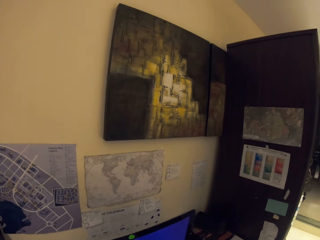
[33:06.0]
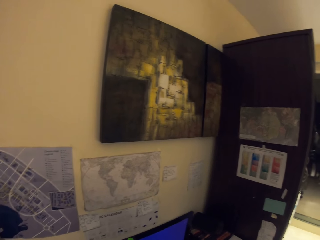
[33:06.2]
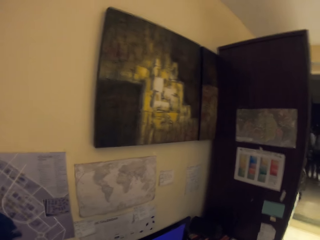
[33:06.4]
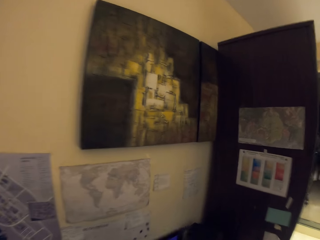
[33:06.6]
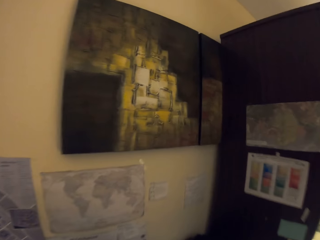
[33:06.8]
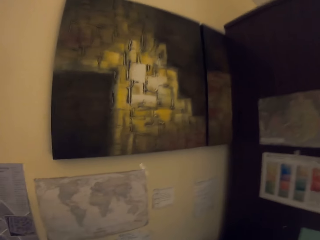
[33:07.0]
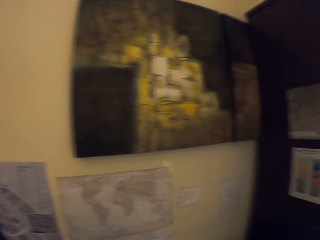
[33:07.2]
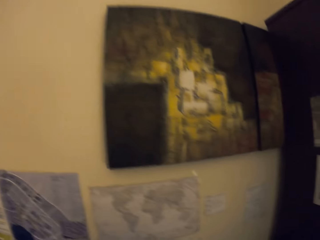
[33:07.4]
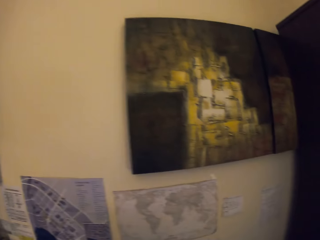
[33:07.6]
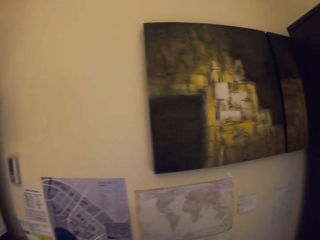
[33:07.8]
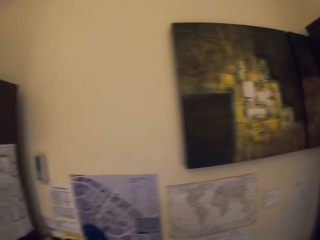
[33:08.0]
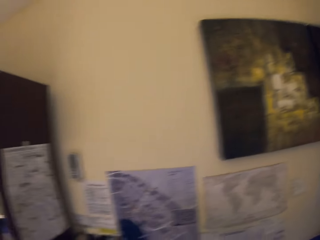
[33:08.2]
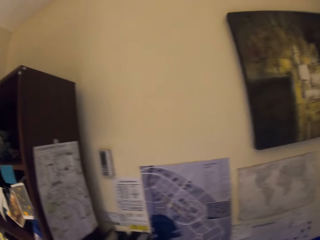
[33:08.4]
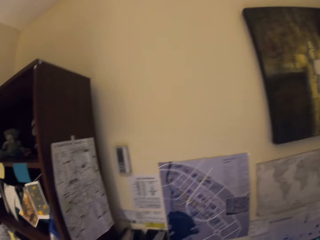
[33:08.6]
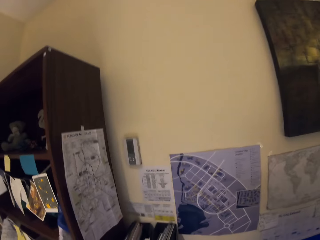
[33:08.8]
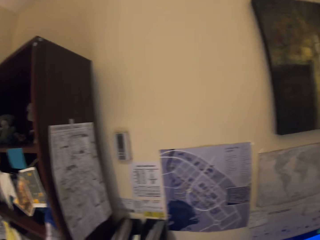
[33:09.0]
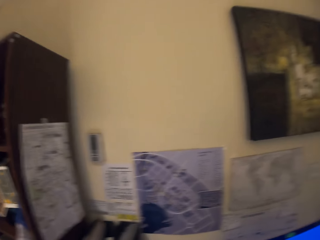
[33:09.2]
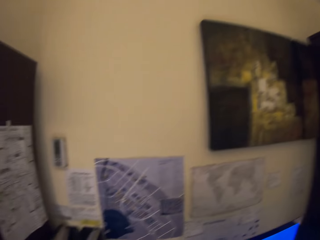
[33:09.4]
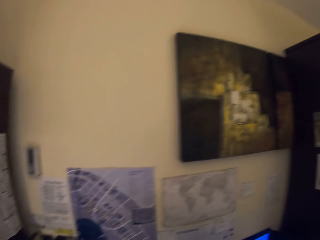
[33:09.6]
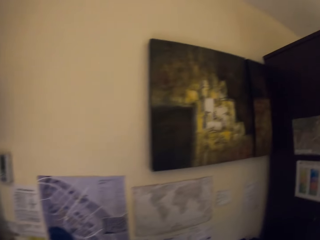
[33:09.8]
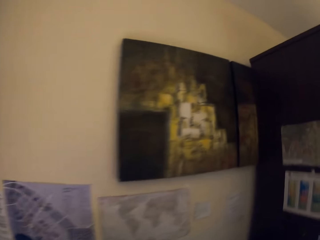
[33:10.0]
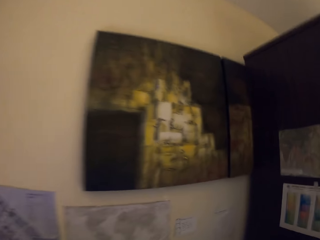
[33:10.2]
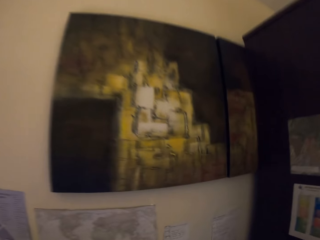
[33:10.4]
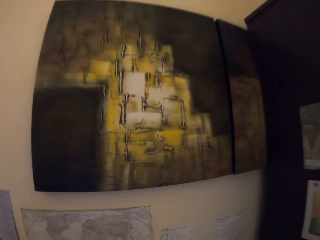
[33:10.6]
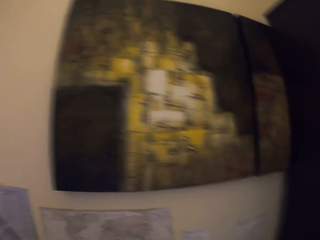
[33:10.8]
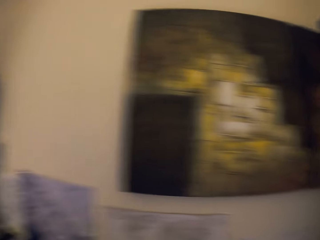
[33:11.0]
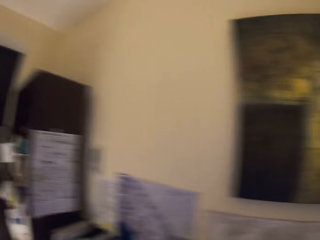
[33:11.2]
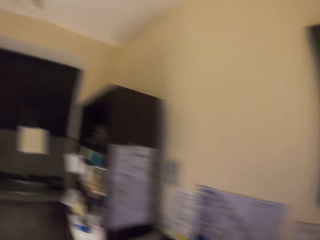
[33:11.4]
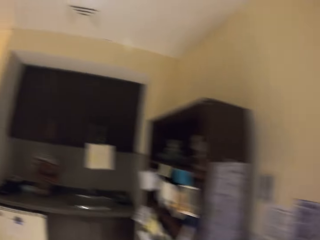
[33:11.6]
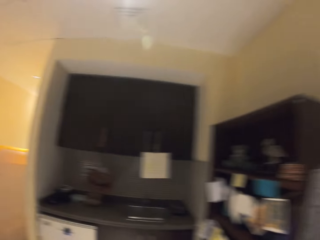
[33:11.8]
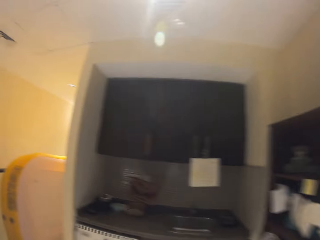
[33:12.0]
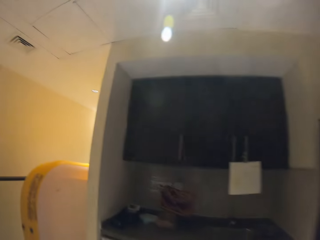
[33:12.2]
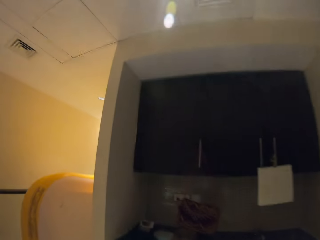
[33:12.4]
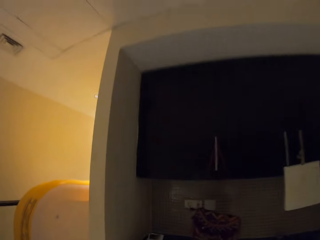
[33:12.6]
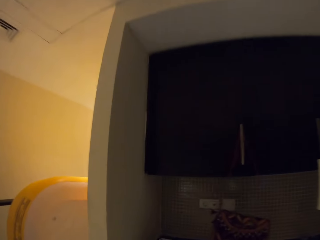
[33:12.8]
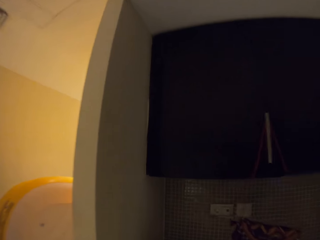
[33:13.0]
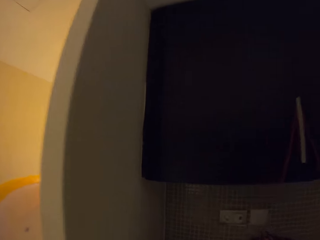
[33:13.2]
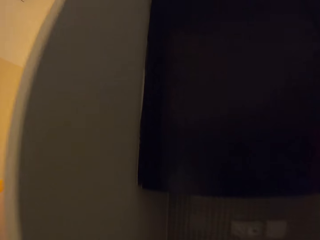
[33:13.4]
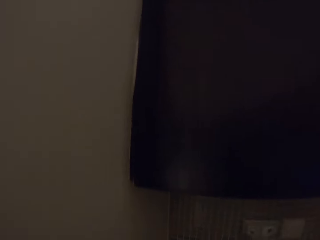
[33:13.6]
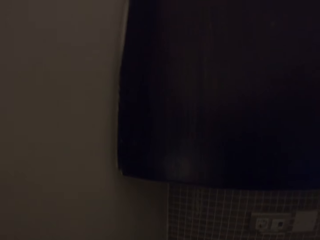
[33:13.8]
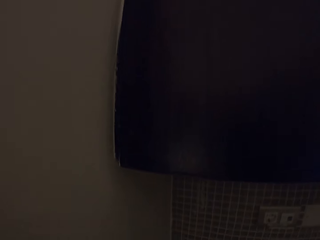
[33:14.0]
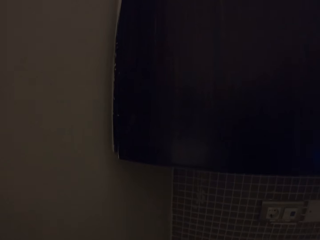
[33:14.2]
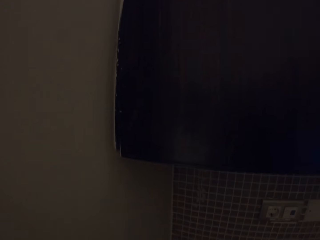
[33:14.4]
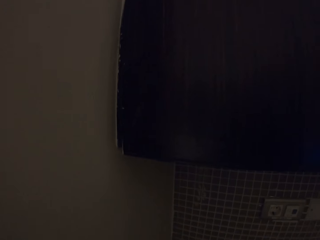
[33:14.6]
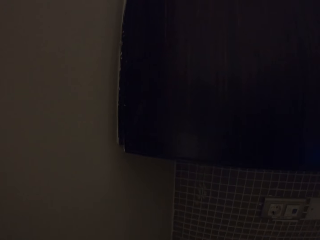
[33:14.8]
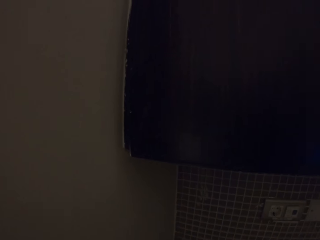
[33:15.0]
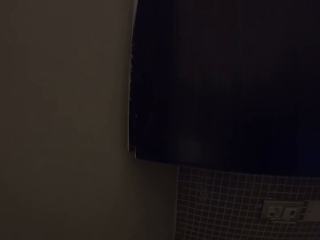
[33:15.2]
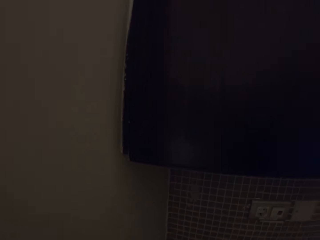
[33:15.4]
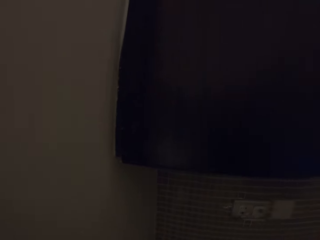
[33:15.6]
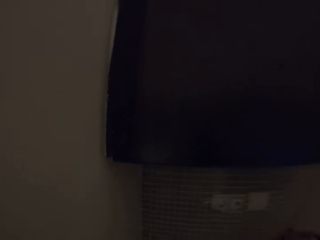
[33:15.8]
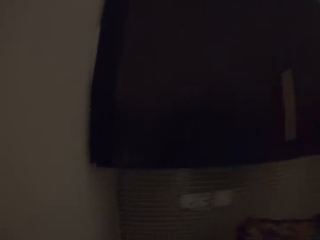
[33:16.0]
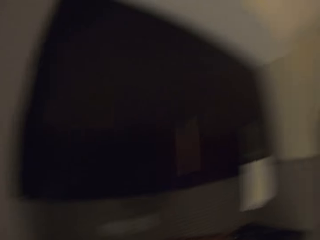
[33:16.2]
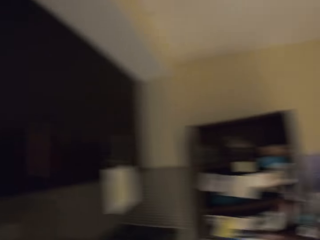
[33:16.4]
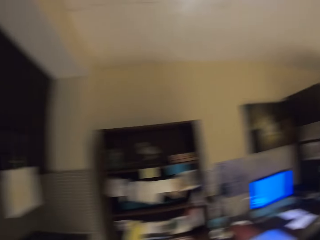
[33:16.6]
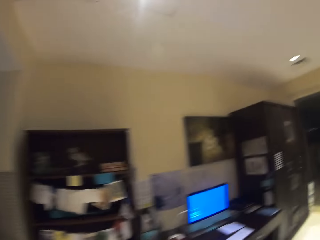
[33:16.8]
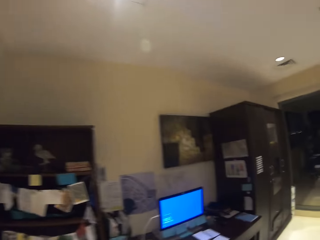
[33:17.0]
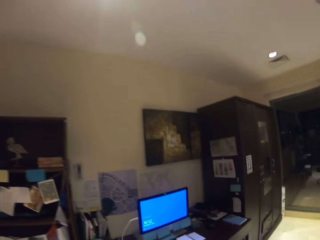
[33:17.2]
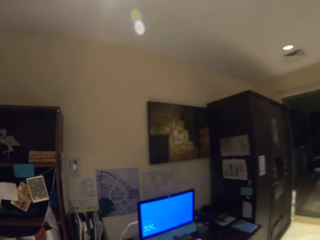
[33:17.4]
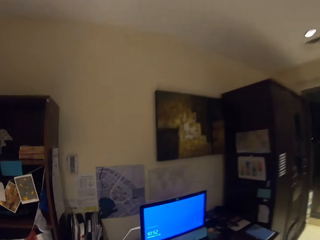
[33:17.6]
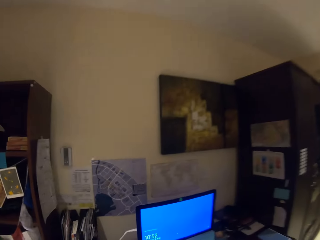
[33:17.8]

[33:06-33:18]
The camera wearer looks at the maps on the wall.

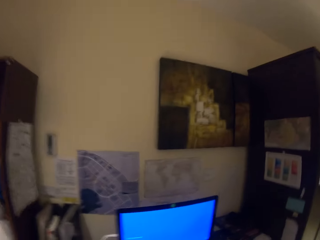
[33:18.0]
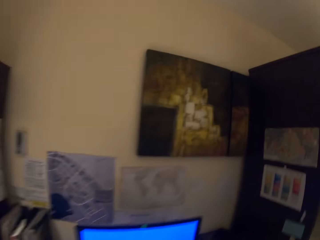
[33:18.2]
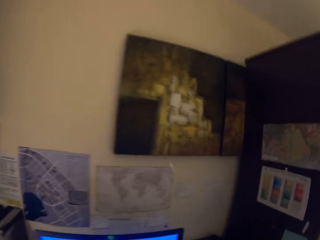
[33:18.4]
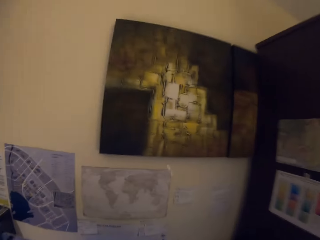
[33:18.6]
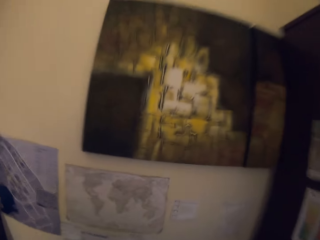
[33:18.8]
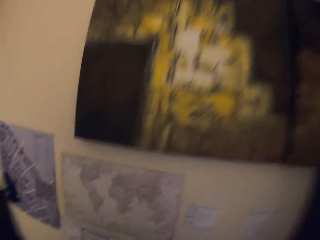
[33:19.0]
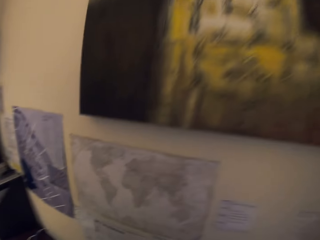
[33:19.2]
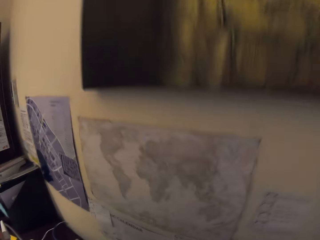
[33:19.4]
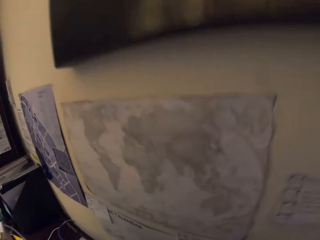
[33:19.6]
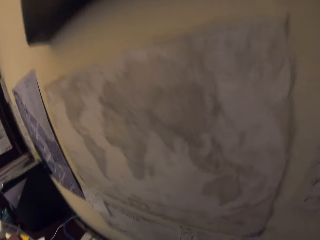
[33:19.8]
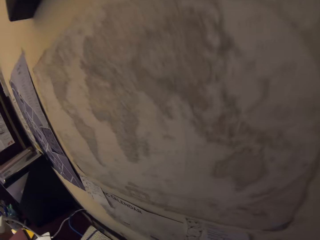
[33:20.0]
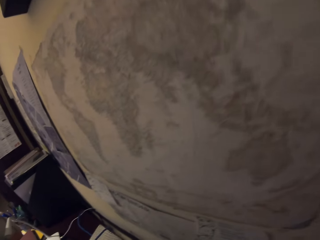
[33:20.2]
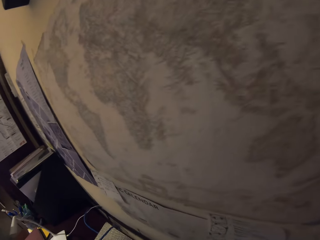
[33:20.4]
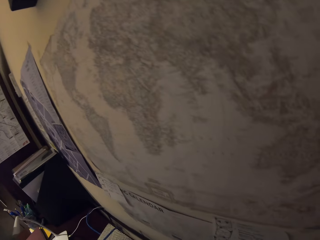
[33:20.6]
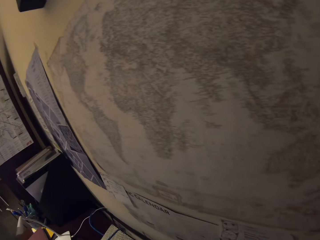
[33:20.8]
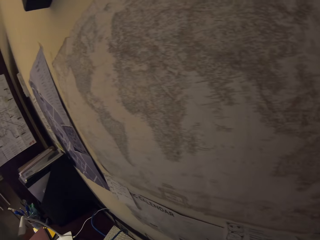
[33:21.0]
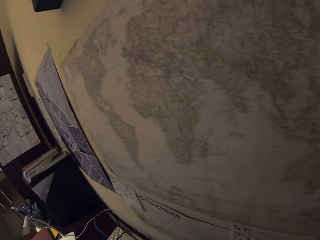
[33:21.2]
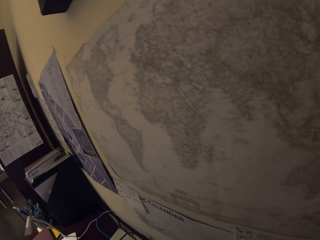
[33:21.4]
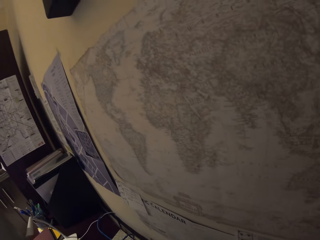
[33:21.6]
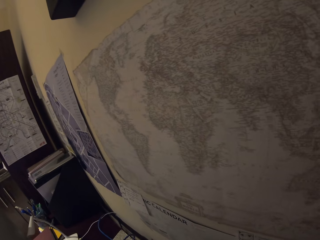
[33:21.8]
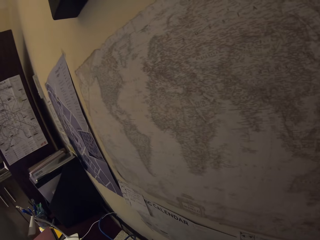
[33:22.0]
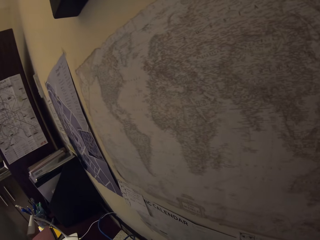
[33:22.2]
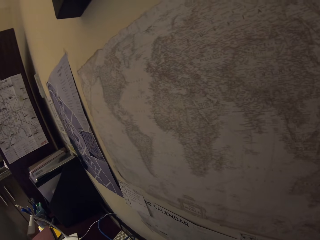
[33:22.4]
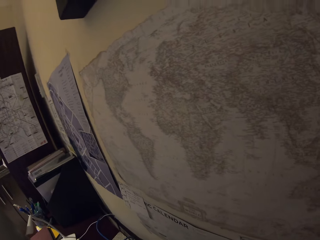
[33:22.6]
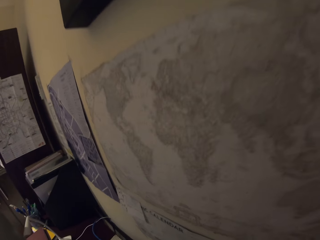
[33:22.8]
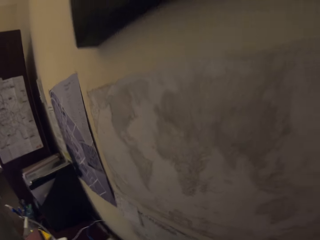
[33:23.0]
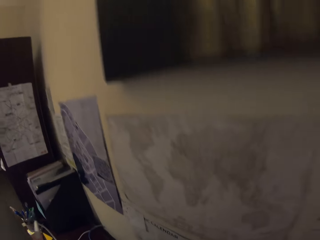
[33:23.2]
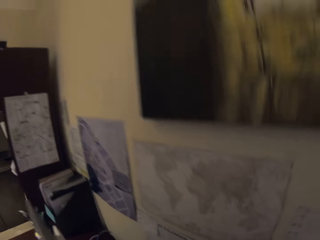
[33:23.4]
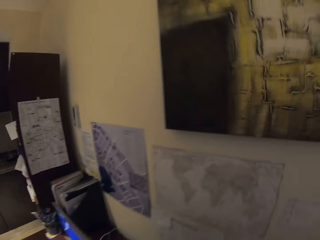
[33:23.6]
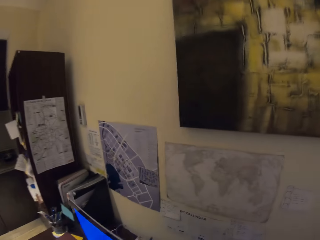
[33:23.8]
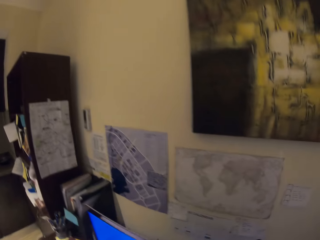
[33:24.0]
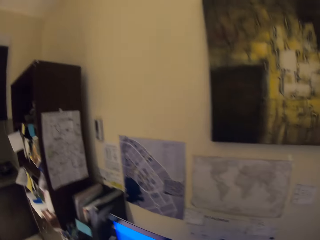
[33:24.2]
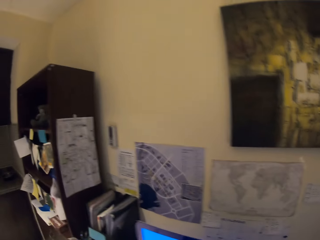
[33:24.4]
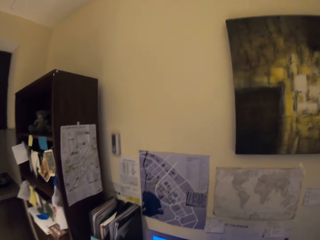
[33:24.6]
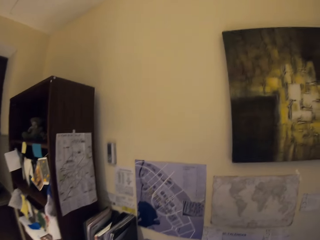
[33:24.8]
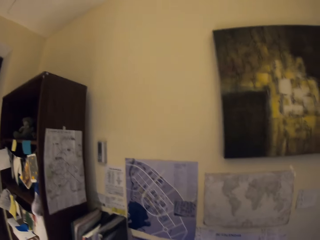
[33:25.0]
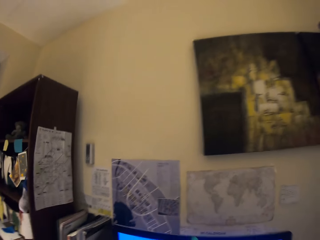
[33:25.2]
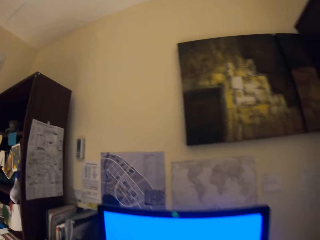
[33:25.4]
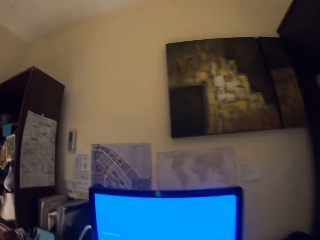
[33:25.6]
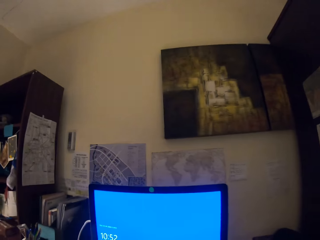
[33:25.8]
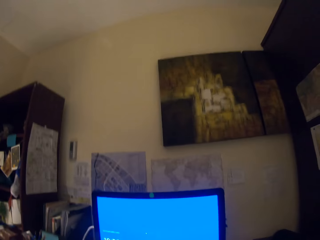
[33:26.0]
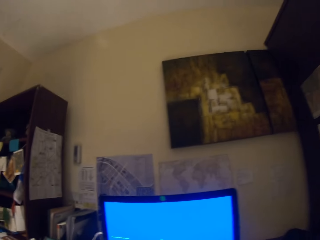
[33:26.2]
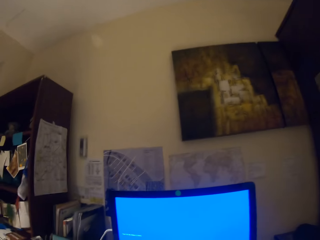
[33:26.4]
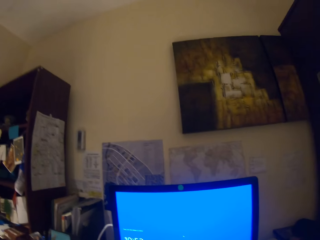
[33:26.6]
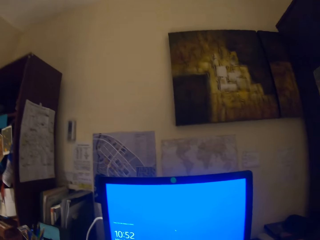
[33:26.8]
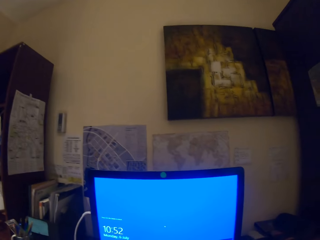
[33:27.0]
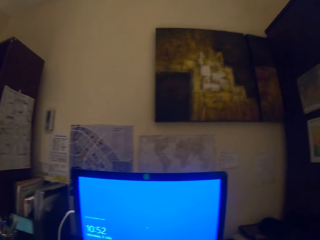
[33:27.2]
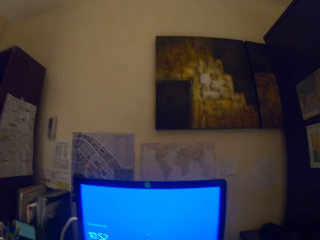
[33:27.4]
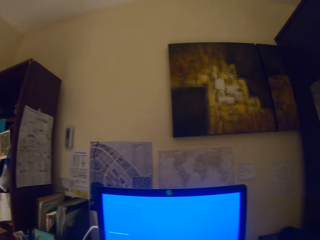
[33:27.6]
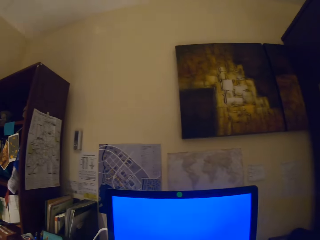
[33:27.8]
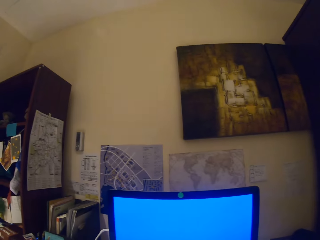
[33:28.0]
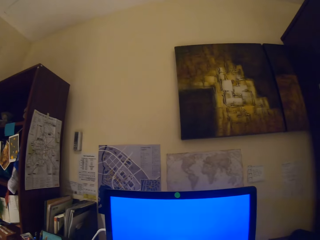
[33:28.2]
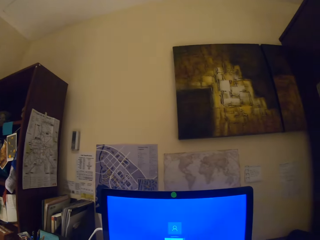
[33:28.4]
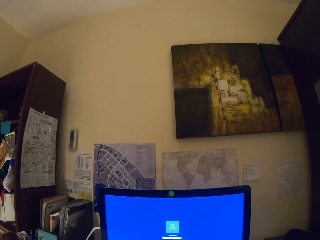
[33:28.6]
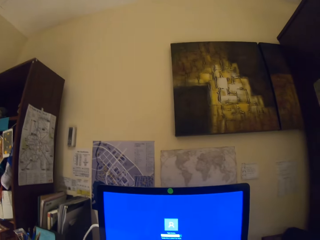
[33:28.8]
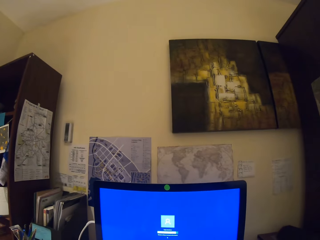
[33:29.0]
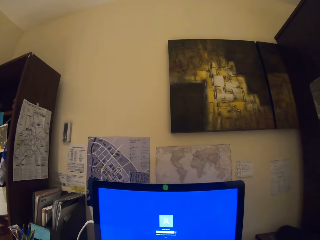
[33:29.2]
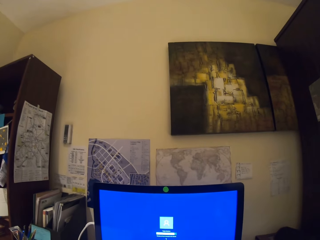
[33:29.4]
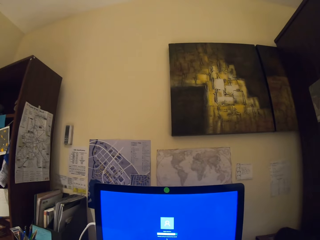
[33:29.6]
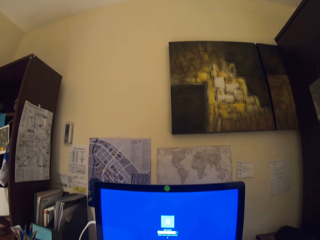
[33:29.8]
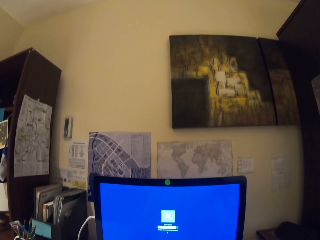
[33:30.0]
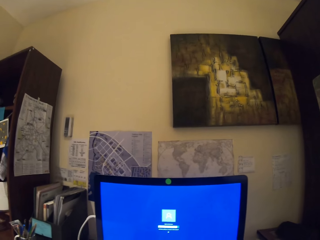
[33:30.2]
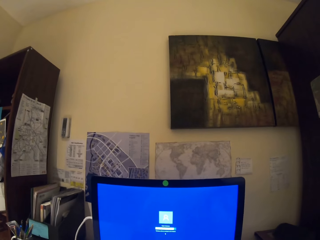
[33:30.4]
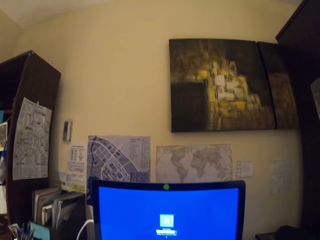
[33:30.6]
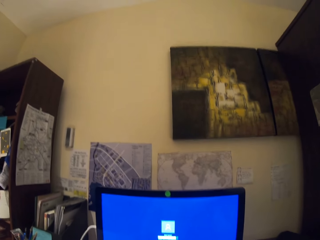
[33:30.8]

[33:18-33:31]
The camera wearer stares at the map on the wall. They stare at the desktop.
